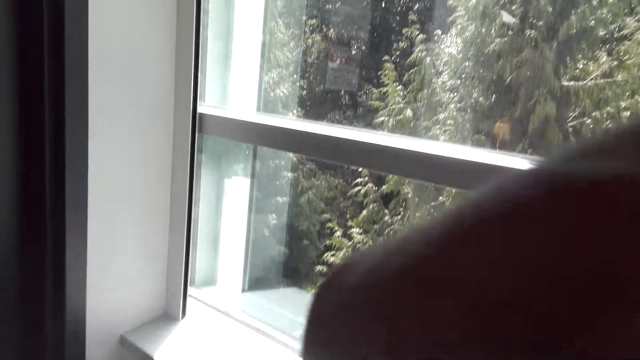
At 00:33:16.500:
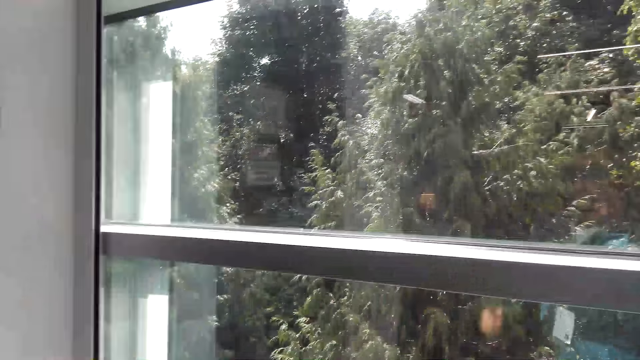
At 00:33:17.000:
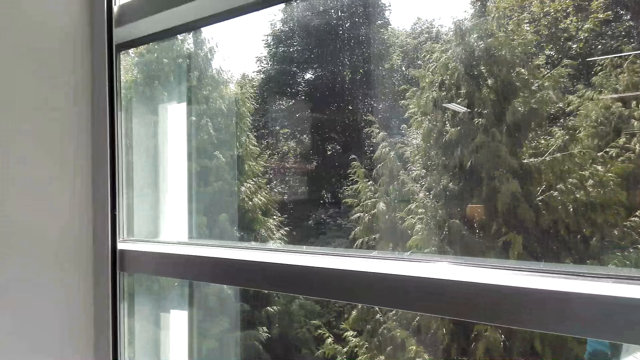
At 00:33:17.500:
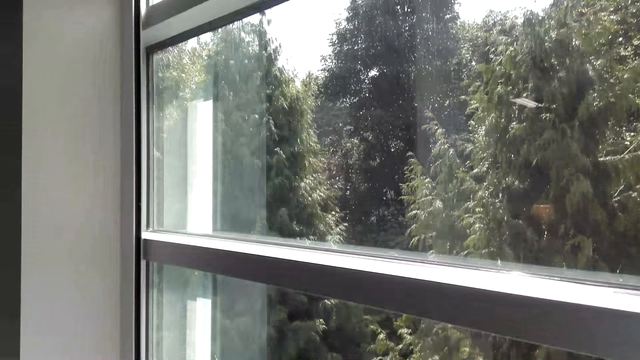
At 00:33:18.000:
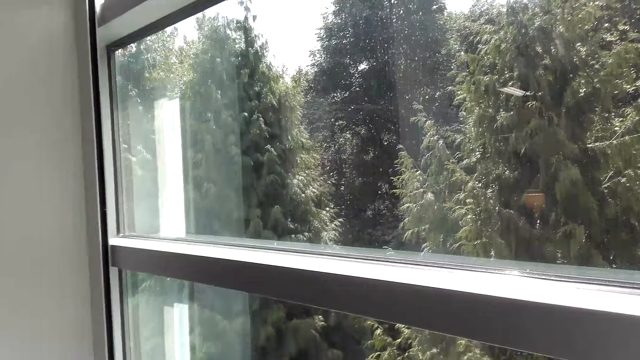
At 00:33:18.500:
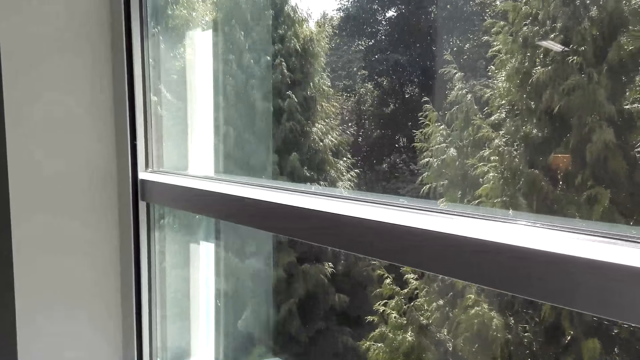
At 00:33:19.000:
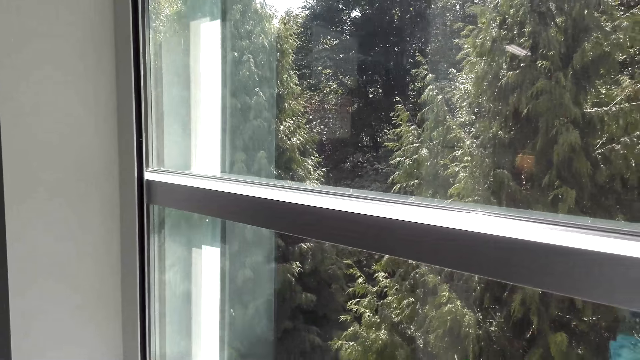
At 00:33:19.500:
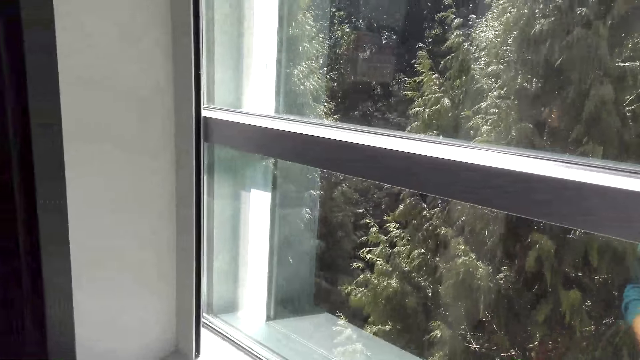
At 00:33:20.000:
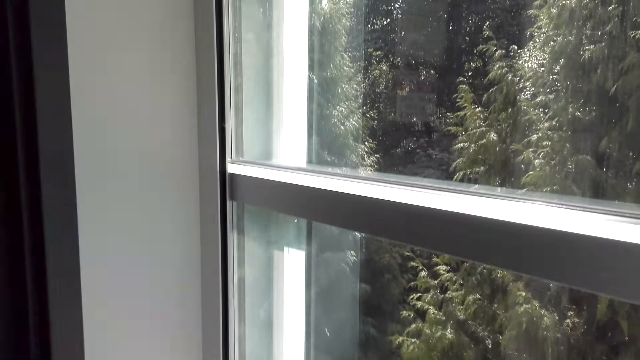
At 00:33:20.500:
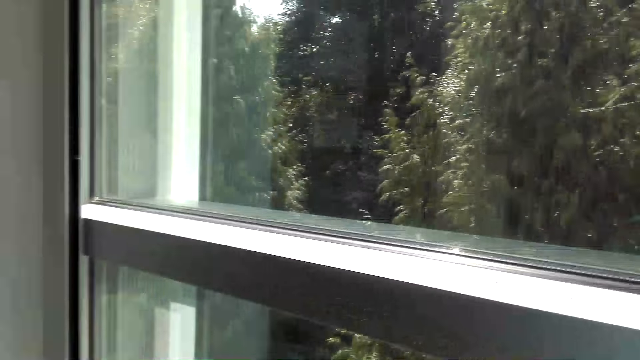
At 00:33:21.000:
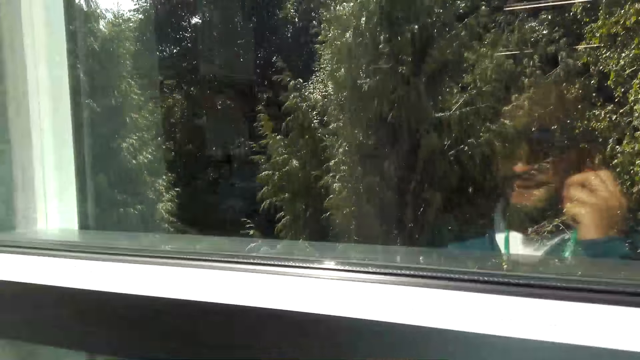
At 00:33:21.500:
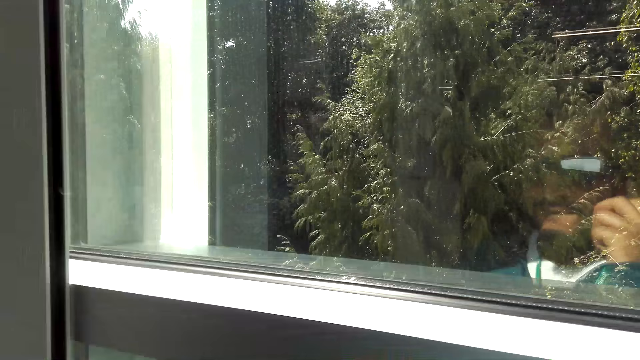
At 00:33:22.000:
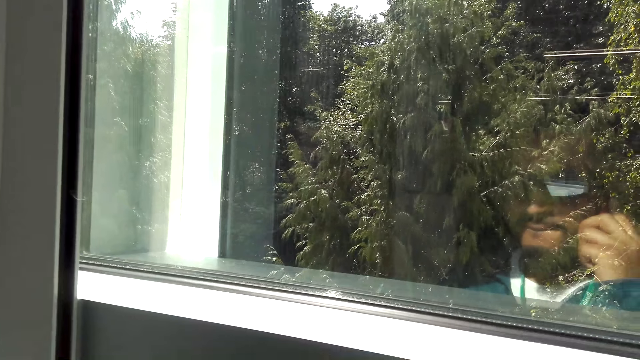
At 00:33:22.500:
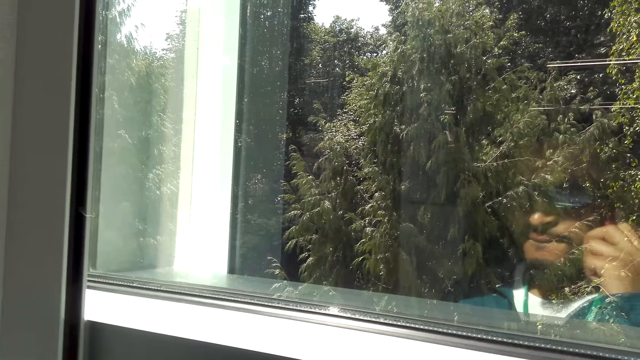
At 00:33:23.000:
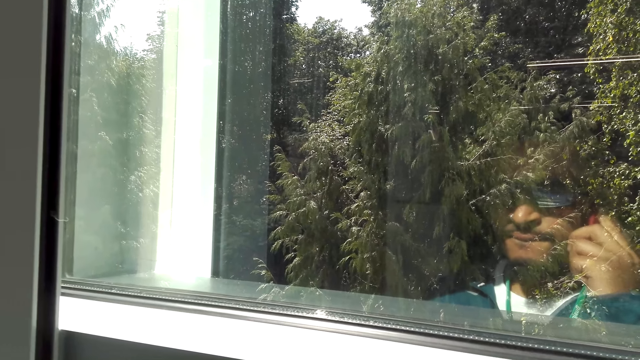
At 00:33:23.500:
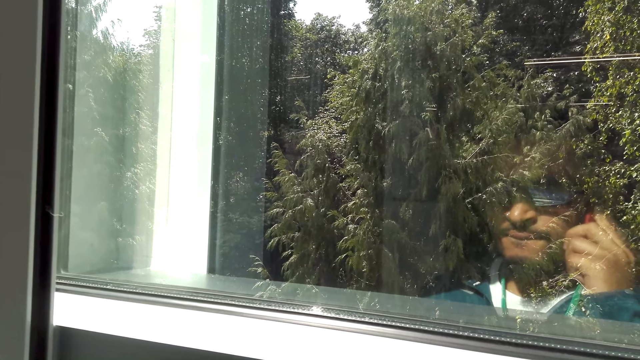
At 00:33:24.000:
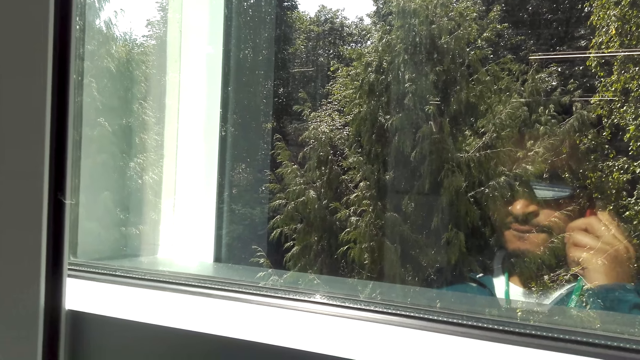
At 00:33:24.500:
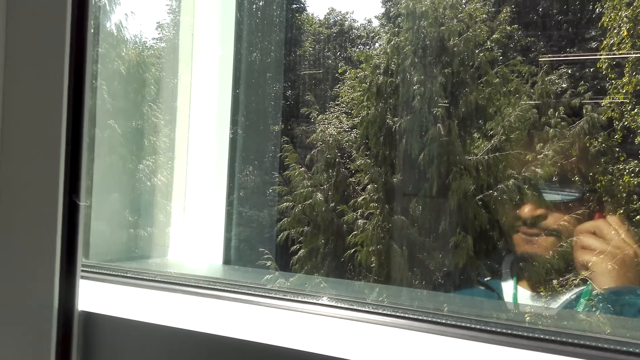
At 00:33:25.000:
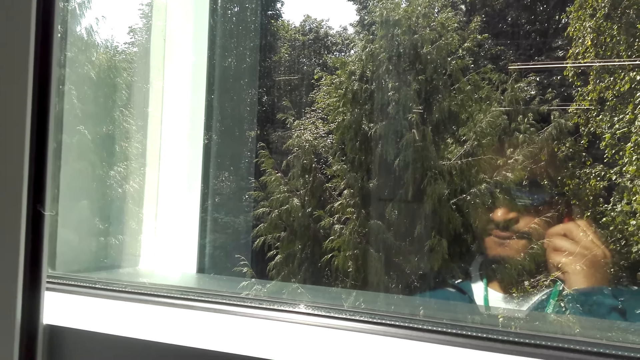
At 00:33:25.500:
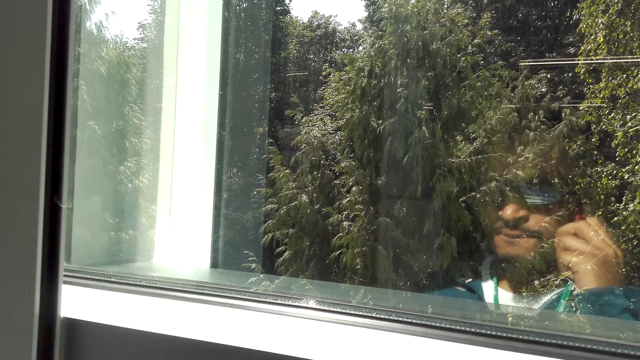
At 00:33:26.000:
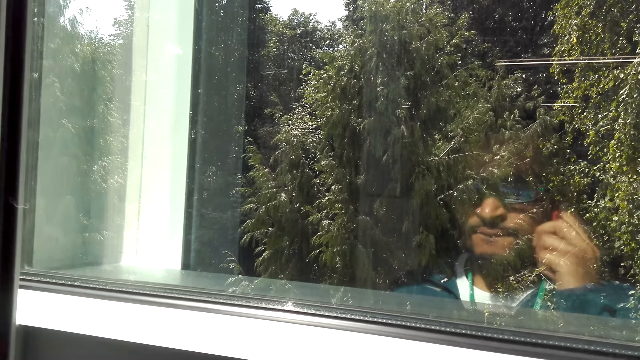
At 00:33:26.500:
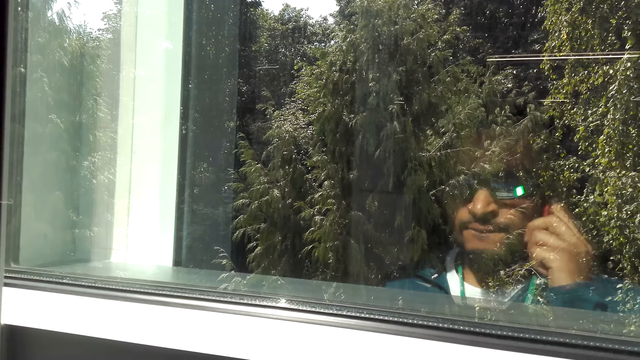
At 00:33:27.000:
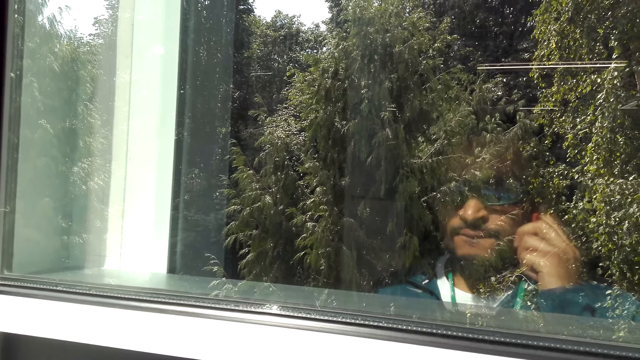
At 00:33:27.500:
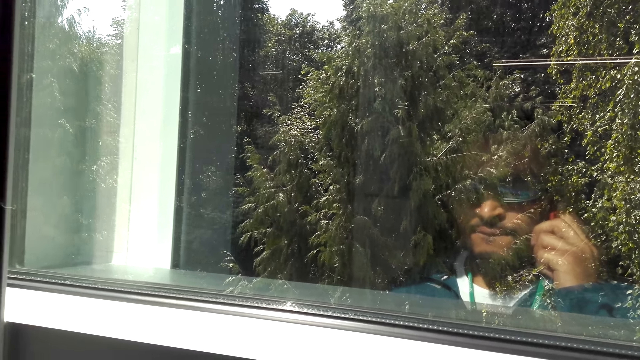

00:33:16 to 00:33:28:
The camera wearer looks outside the window. They talk on the cellphone.

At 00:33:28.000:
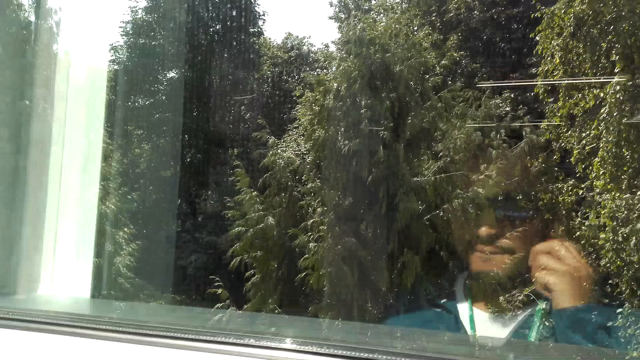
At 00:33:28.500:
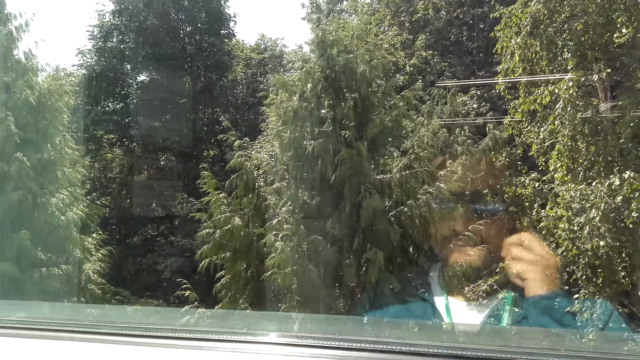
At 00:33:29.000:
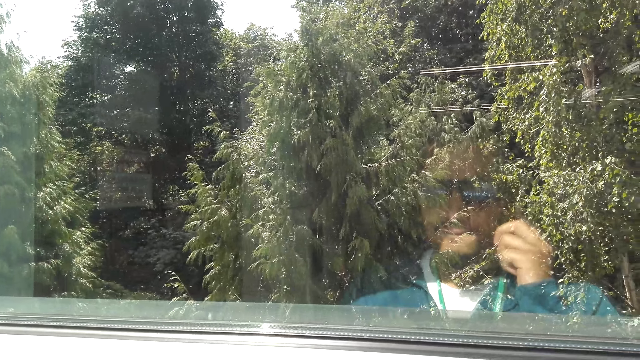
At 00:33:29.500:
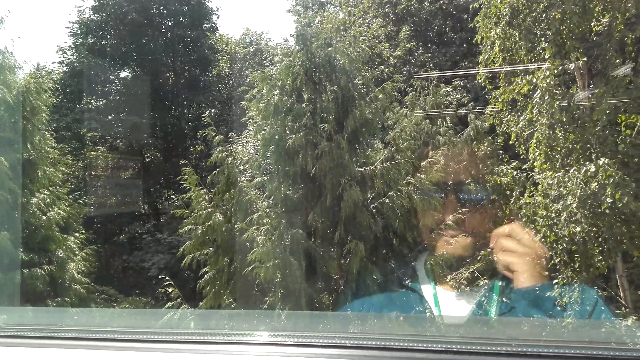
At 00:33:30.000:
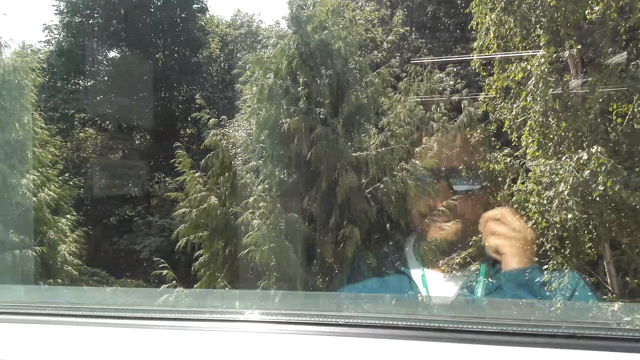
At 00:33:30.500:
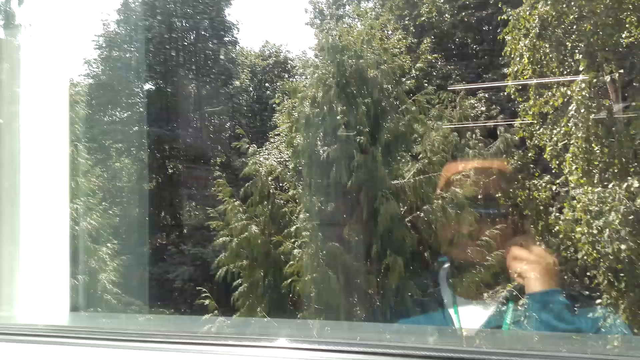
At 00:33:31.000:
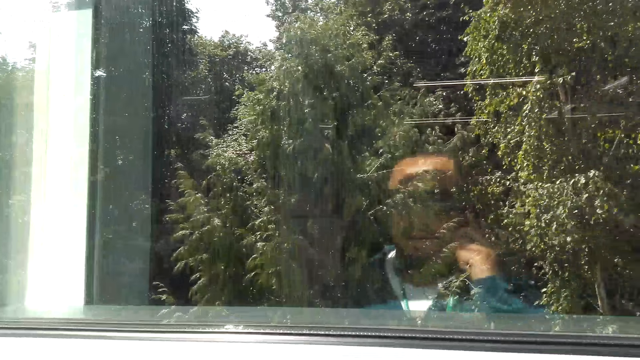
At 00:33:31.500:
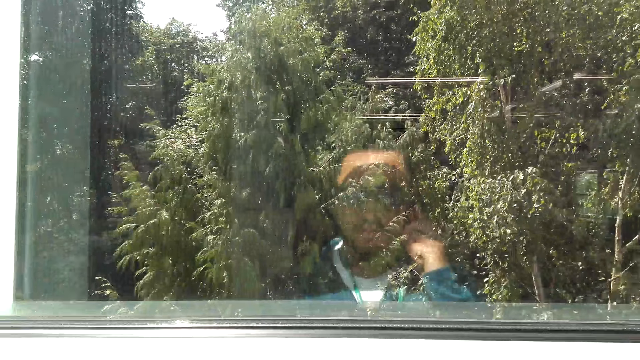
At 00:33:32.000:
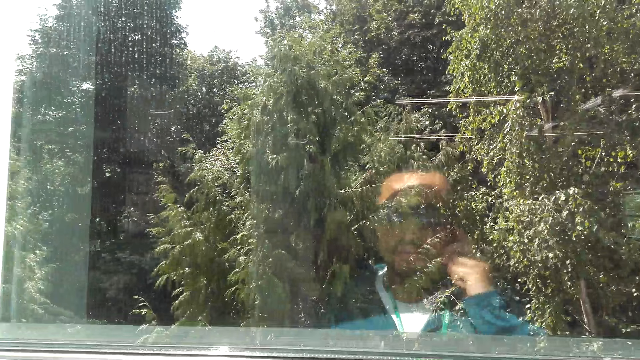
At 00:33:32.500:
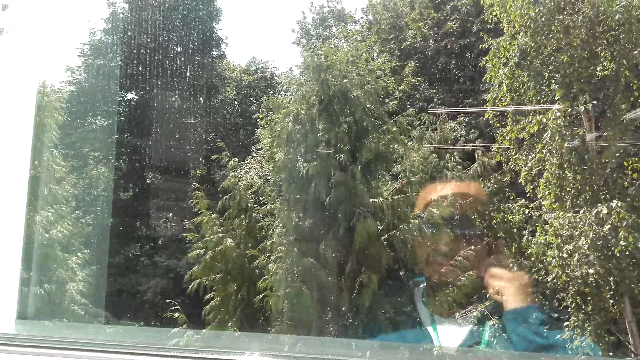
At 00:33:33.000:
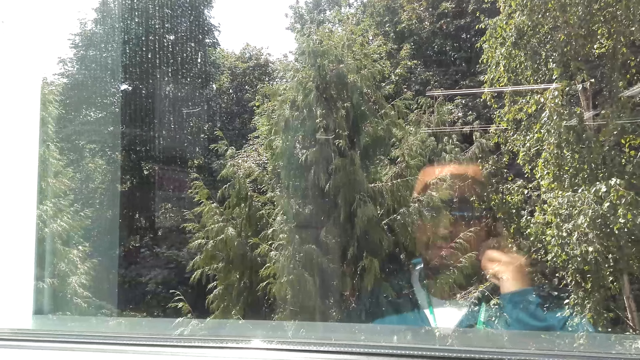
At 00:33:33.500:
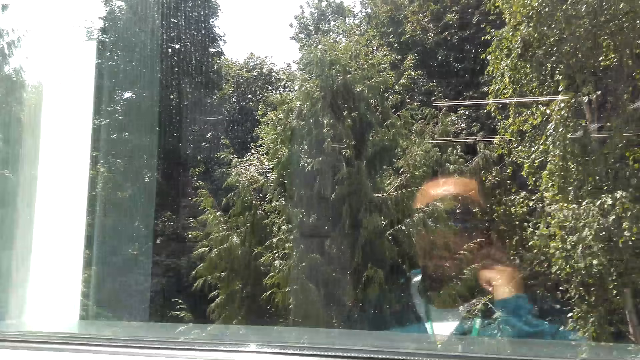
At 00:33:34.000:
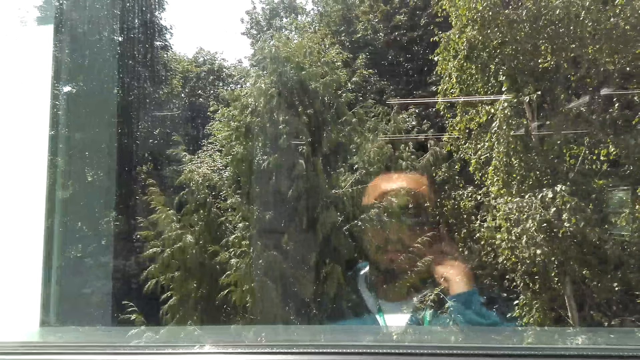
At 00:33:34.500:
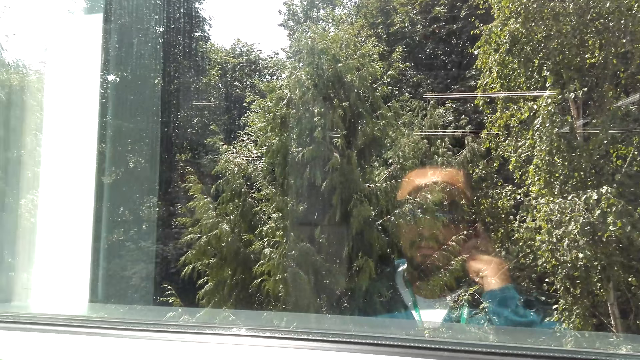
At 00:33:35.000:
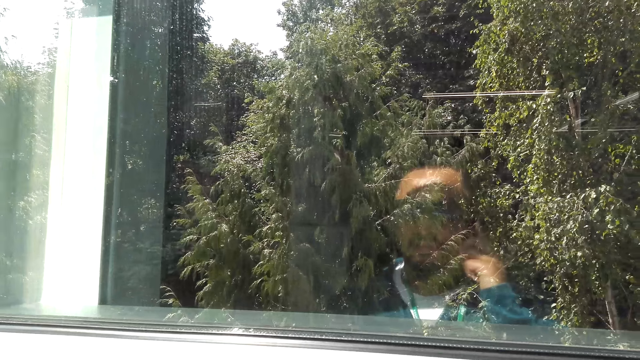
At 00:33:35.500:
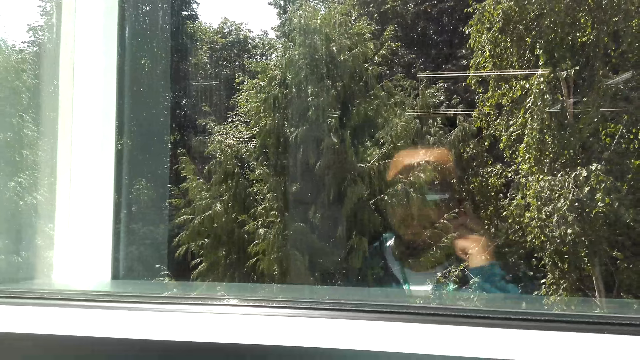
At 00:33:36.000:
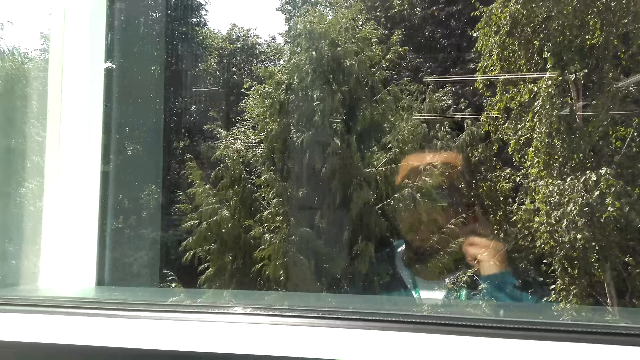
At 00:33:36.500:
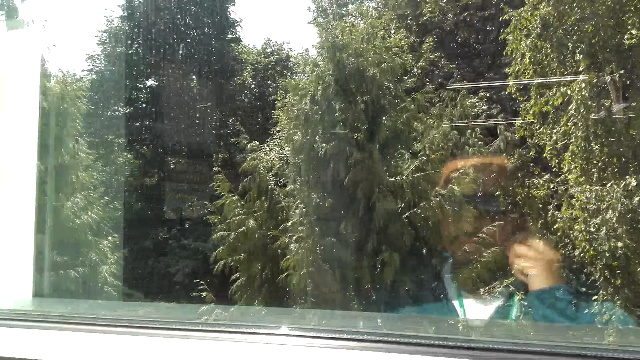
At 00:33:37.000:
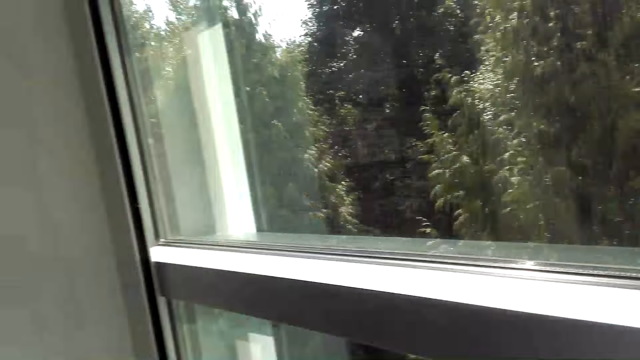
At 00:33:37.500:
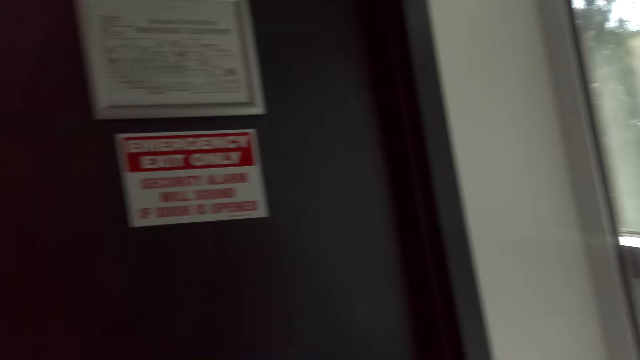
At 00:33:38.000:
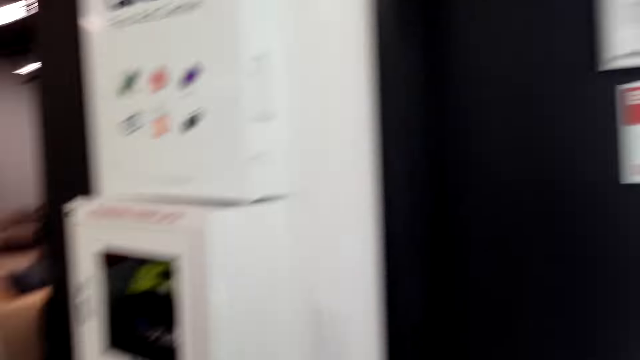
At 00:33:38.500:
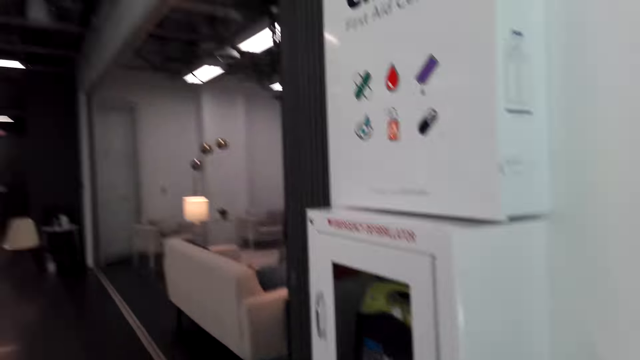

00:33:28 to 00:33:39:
The camera wearer talks on the cellphone. They turn around.
